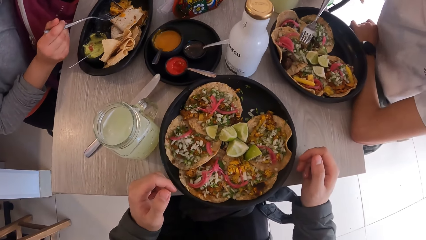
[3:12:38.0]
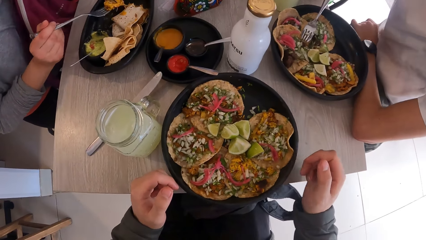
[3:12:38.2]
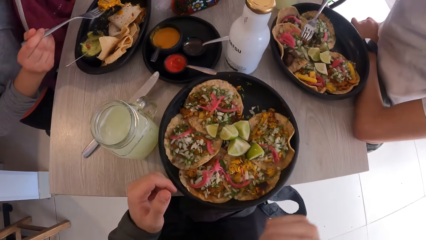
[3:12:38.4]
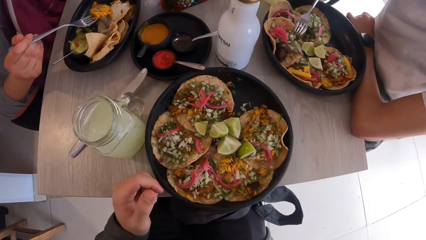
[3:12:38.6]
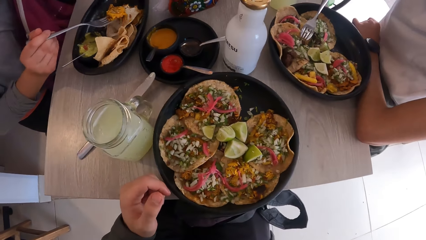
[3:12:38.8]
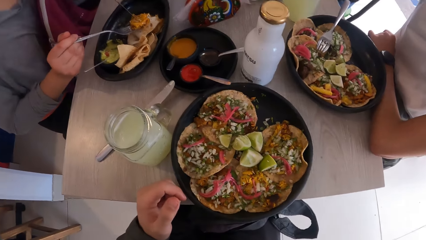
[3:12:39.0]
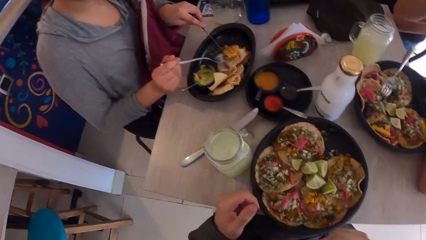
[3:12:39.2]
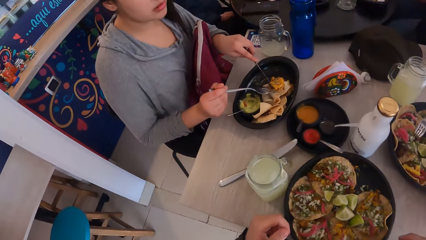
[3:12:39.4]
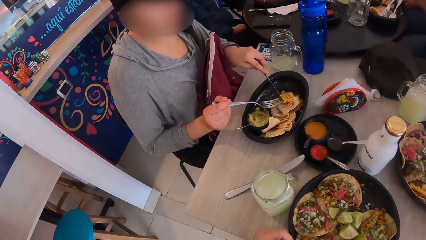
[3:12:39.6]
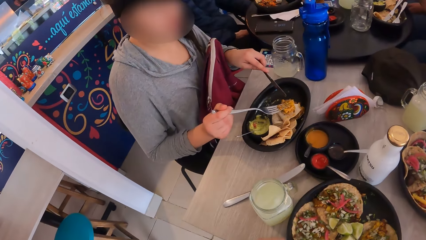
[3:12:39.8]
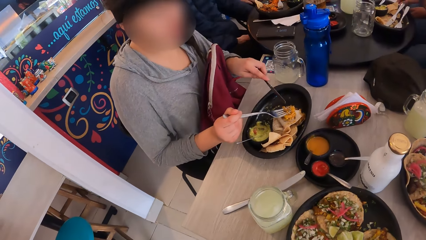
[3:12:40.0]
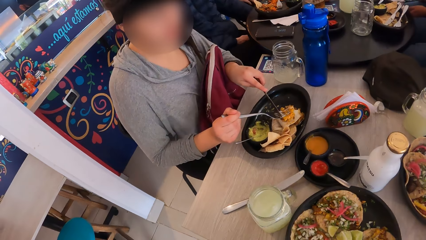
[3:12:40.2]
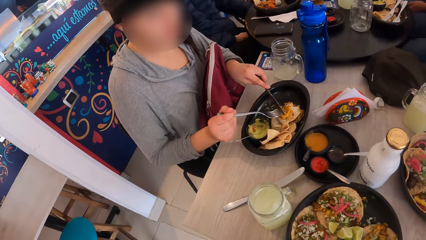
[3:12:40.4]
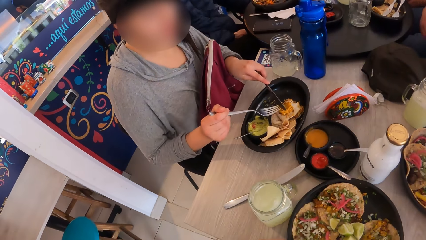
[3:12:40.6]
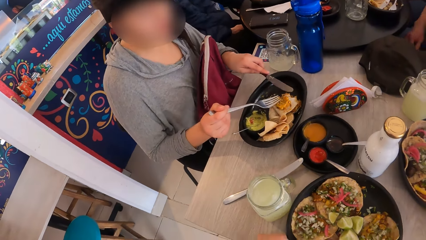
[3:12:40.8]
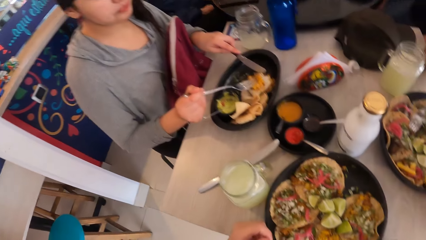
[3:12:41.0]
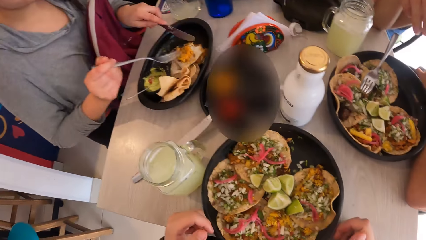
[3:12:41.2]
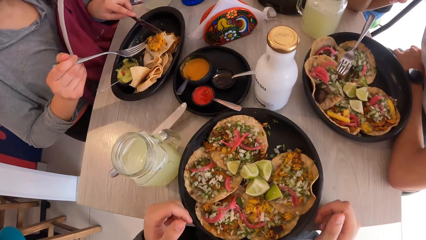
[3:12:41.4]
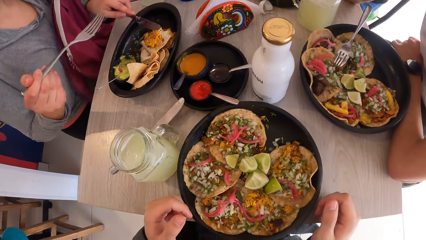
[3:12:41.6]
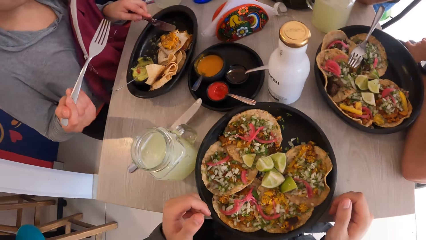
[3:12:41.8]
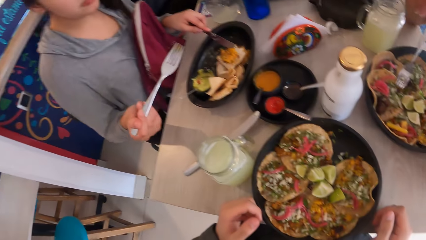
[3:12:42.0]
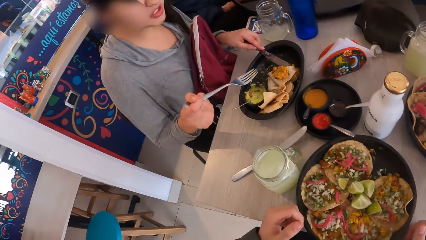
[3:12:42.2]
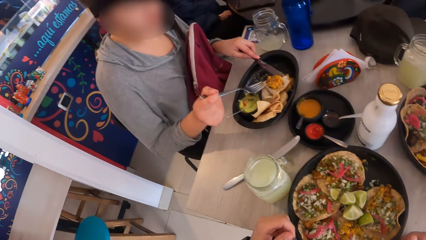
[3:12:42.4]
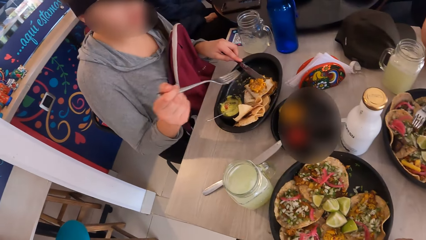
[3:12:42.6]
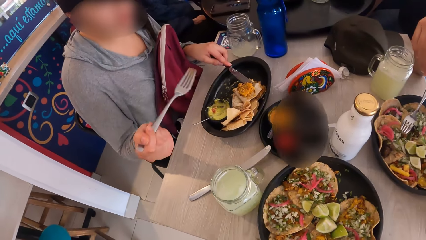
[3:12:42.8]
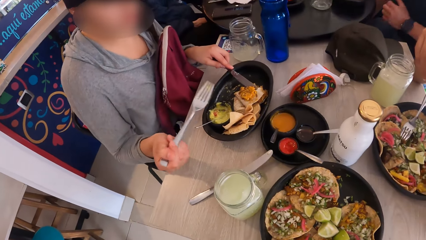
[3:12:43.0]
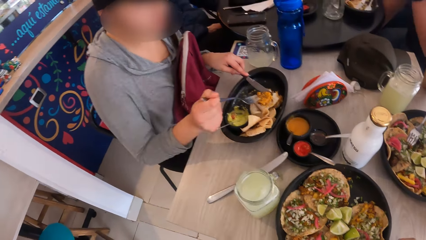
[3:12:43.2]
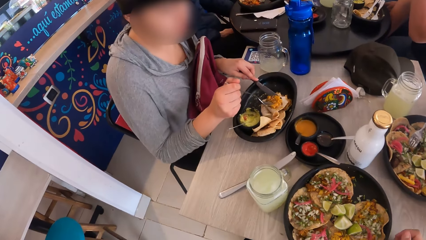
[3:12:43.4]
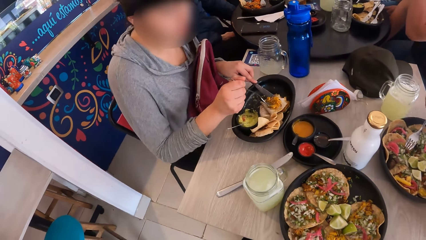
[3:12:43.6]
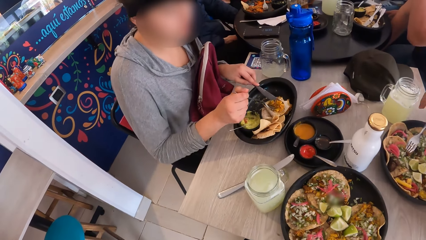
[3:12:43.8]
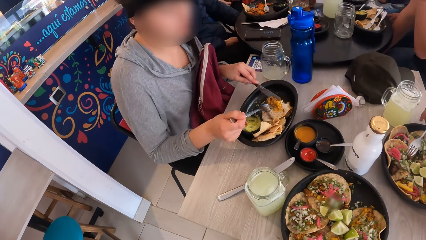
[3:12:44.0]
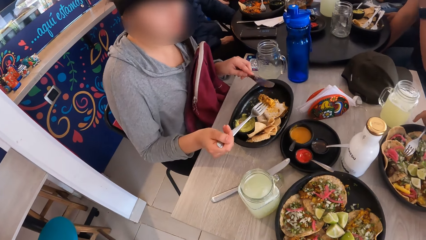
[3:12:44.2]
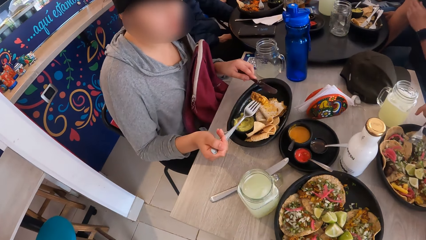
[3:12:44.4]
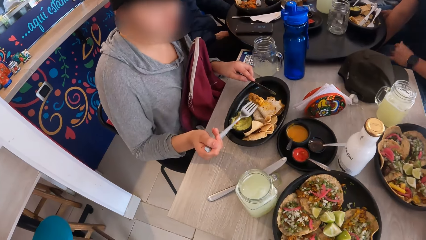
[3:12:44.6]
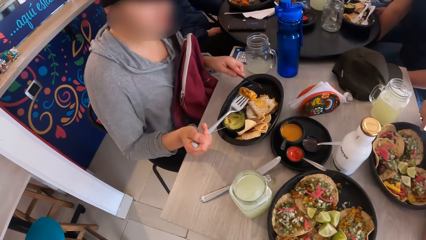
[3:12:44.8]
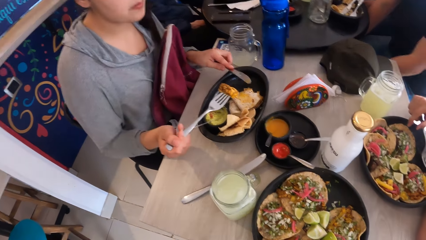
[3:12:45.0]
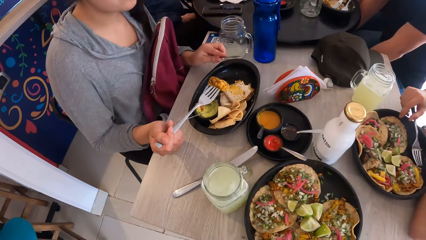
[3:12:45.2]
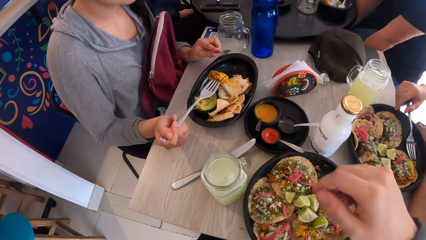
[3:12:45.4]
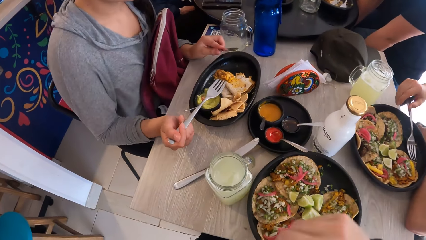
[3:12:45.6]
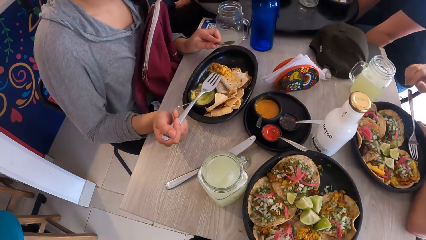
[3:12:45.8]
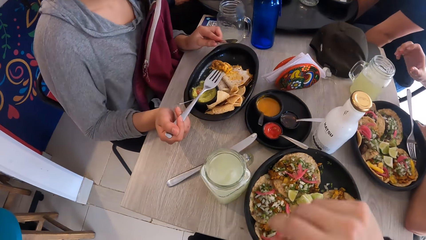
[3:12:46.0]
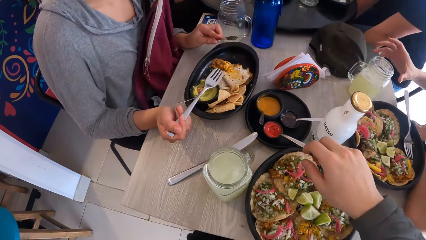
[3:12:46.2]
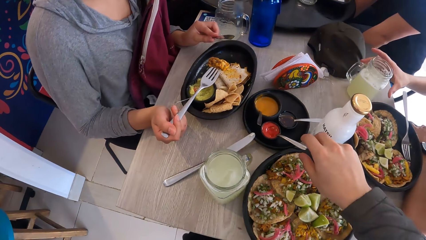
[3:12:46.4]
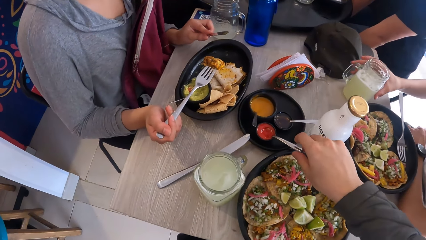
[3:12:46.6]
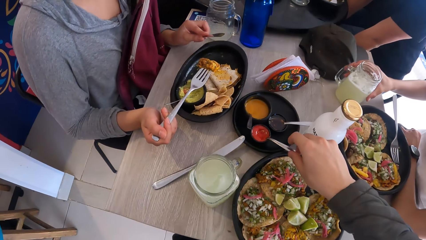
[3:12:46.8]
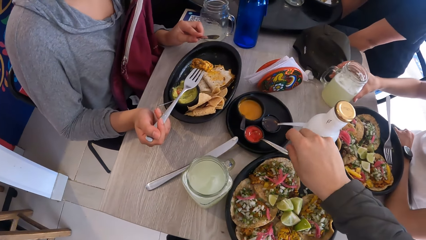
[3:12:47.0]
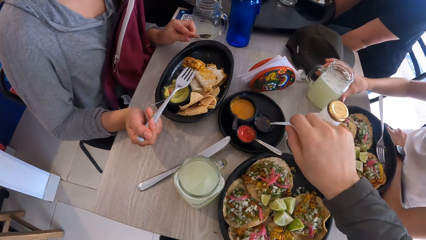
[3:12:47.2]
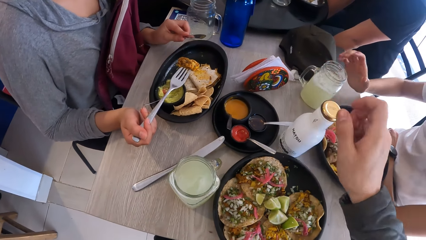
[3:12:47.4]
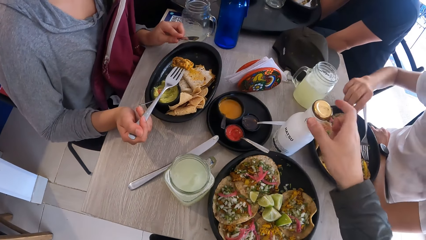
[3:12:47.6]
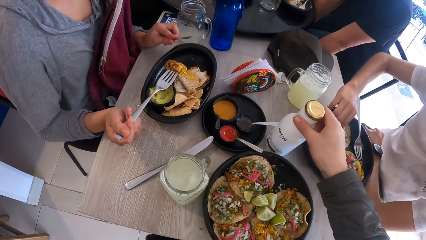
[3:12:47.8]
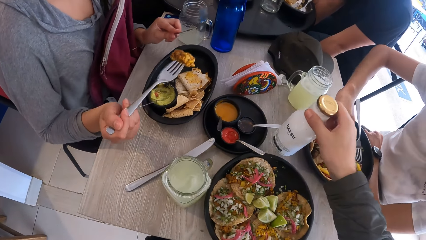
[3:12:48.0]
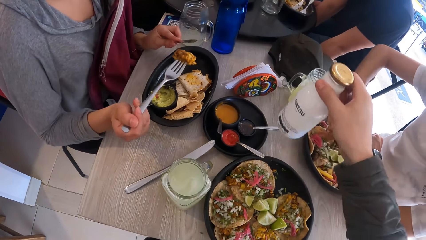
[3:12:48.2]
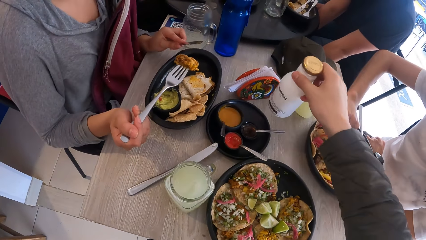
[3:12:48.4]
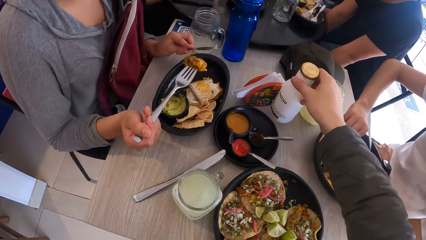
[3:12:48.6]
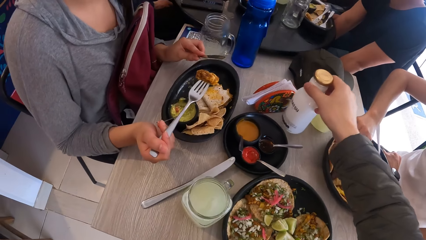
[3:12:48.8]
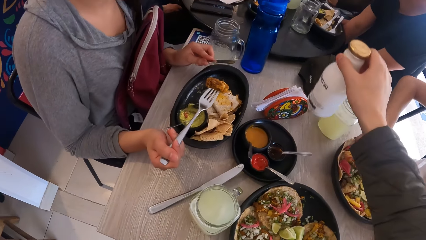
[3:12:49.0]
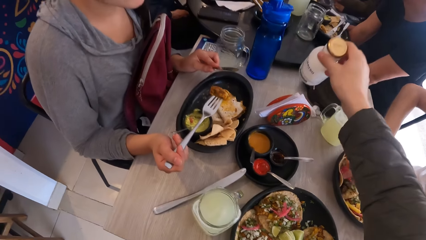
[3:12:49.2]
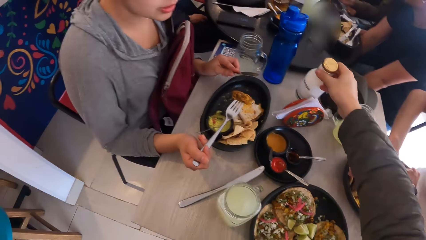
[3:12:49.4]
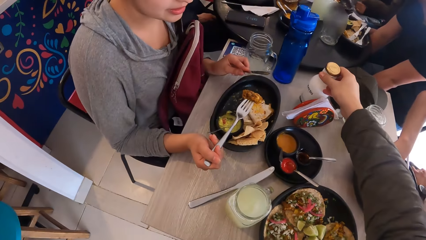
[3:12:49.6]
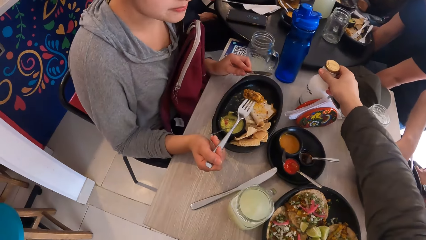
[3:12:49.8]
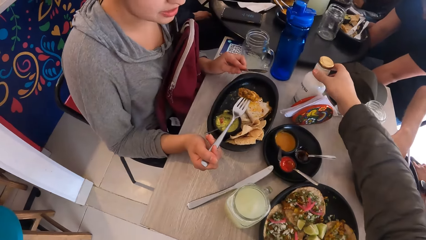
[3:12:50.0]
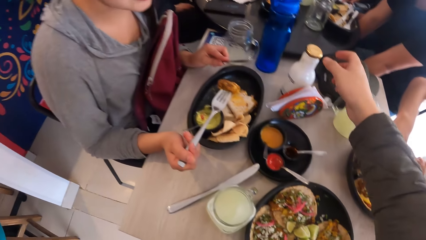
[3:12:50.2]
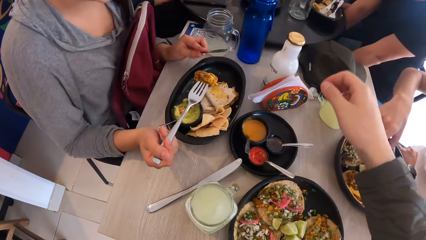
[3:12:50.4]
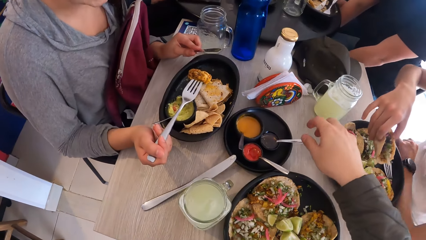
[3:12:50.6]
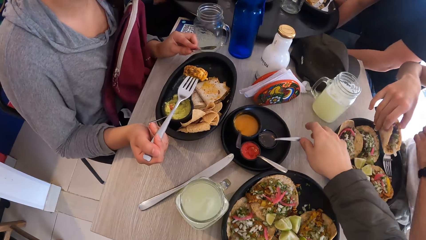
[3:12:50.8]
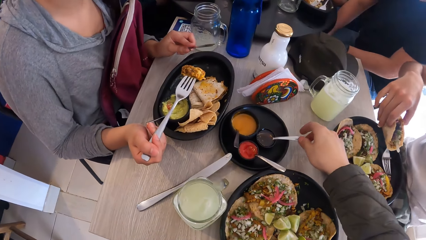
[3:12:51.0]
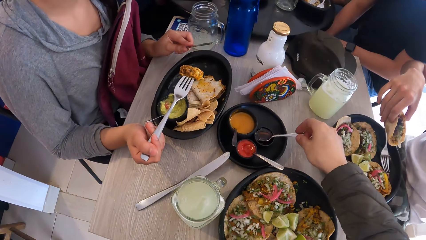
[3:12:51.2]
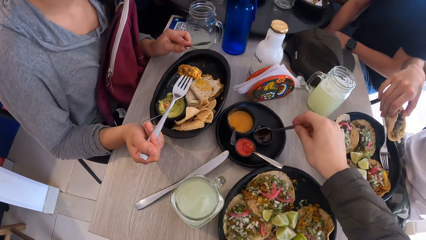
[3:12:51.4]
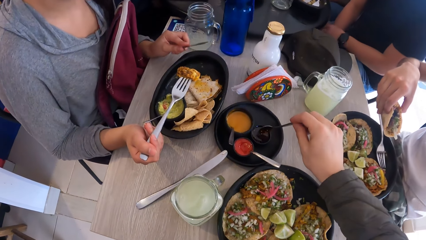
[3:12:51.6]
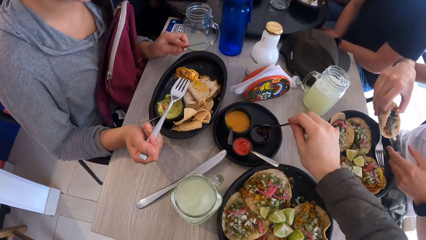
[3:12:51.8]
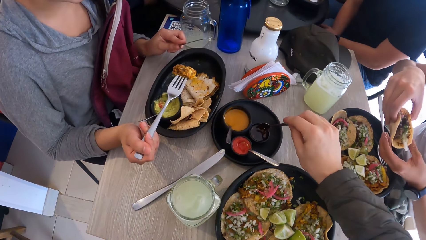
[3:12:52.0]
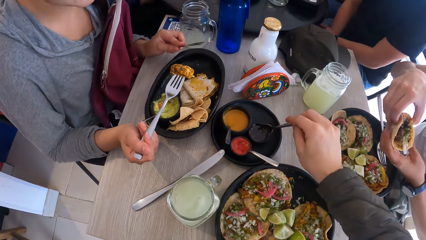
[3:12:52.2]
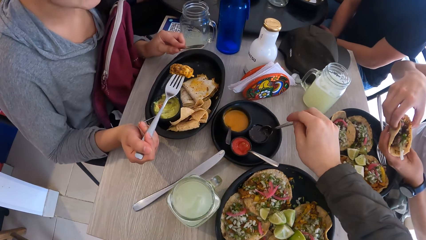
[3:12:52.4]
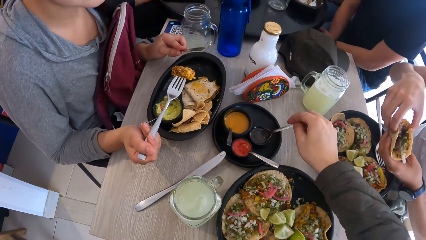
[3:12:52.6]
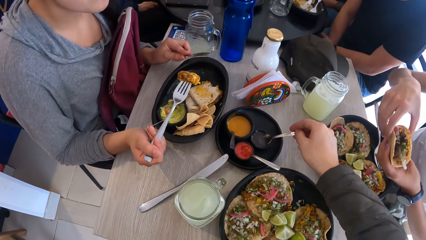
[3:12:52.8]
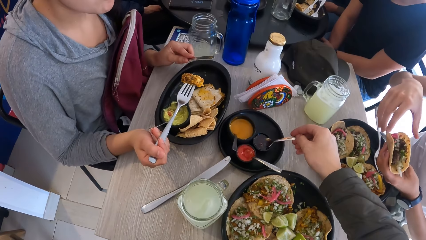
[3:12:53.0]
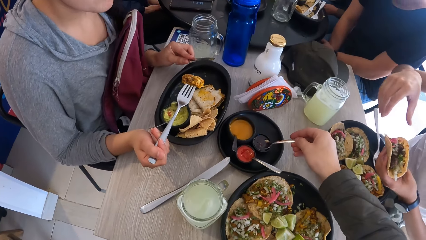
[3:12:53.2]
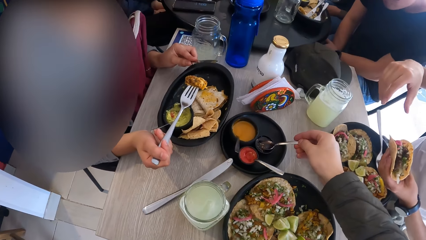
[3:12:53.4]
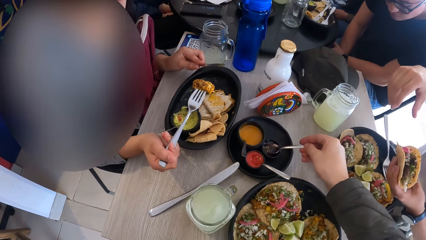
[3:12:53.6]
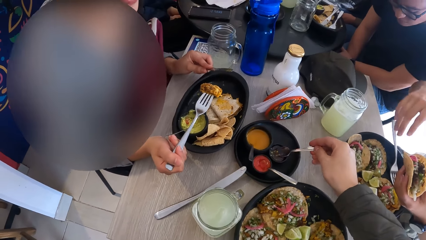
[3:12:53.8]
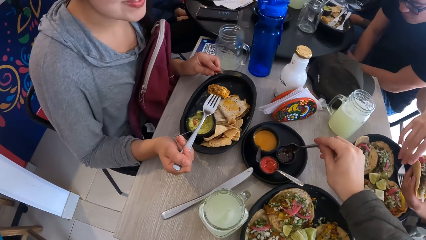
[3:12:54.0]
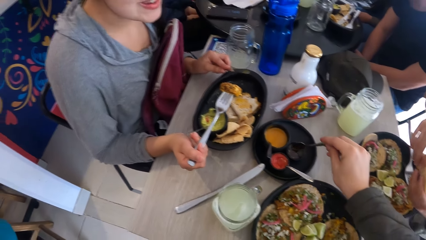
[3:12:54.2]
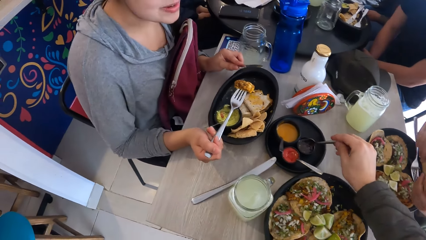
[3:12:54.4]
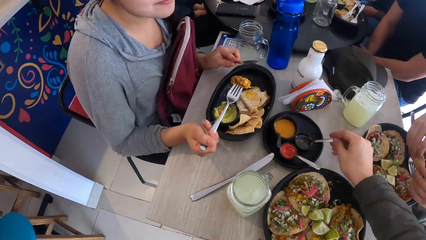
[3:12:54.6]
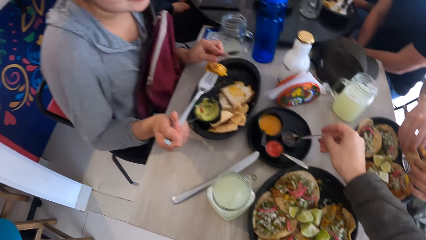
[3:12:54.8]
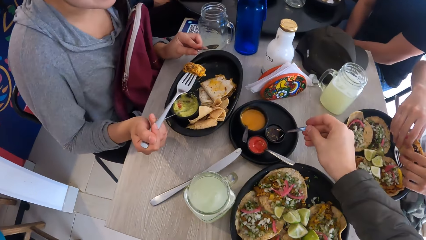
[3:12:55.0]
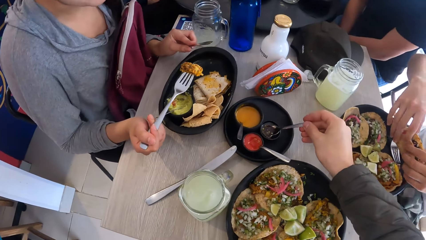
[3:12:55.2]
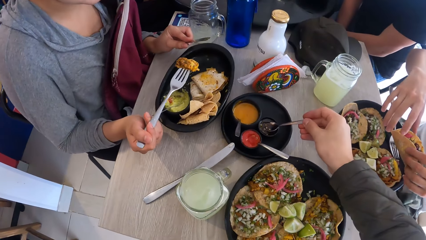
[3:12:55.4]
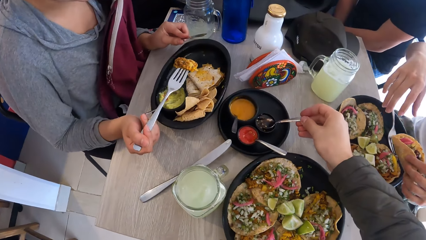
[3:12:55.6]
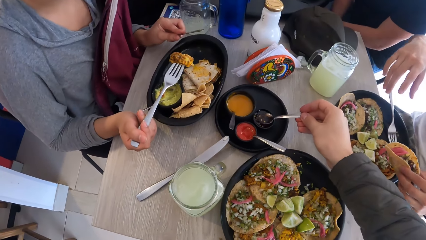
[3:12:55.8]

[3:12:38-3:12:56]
The camera wearer stares at a lady. They stare at the tray. They stare at the lady. They touch the spoon on the bowl. They move the bottle aside. They scoop condiment from the bowl.
